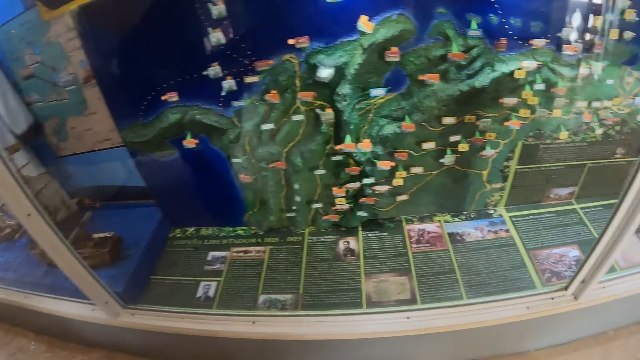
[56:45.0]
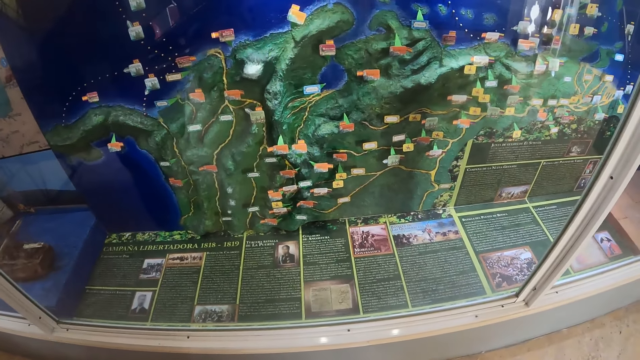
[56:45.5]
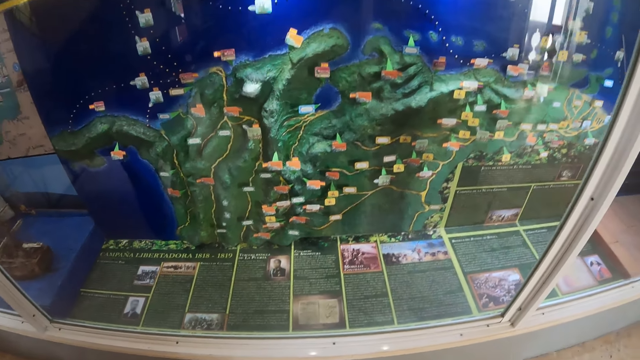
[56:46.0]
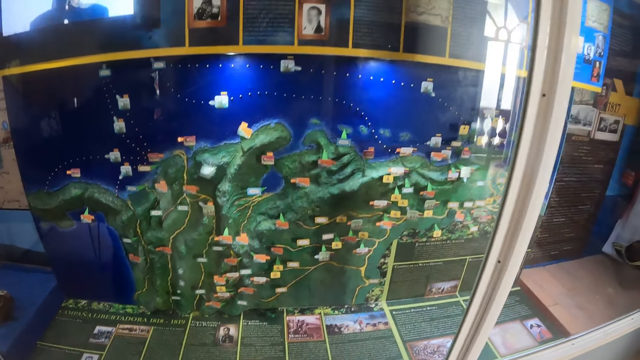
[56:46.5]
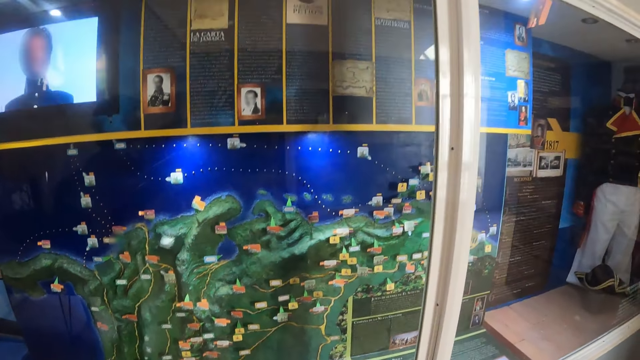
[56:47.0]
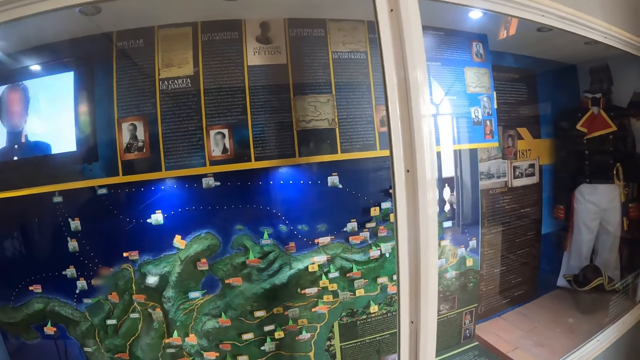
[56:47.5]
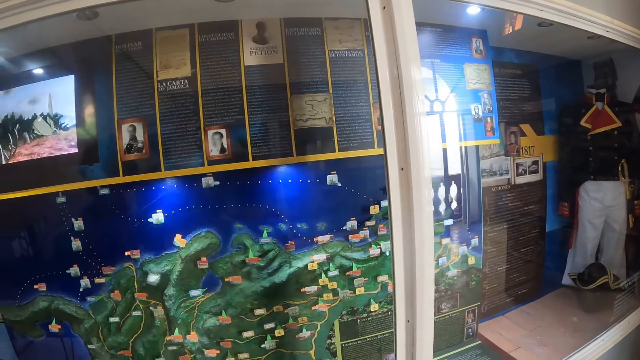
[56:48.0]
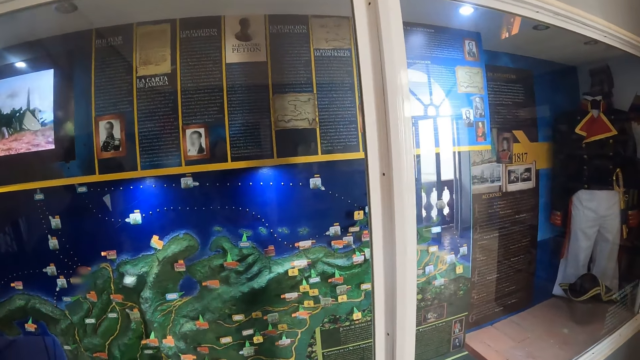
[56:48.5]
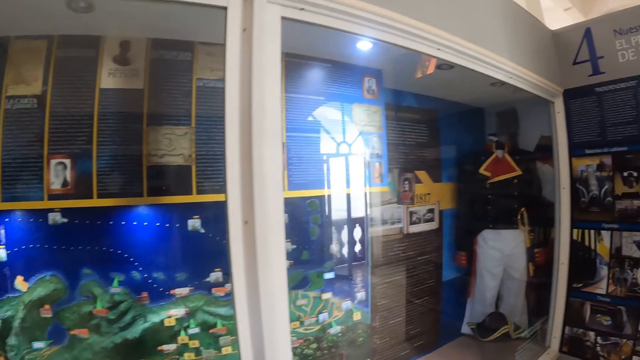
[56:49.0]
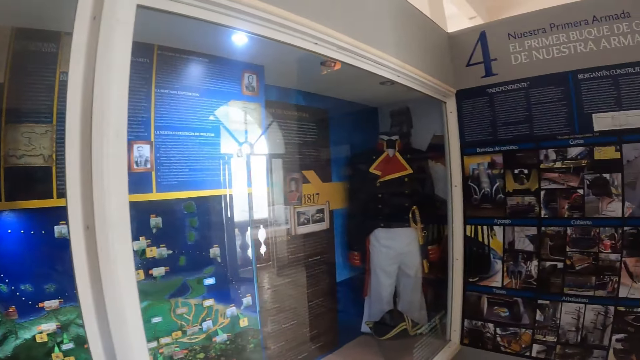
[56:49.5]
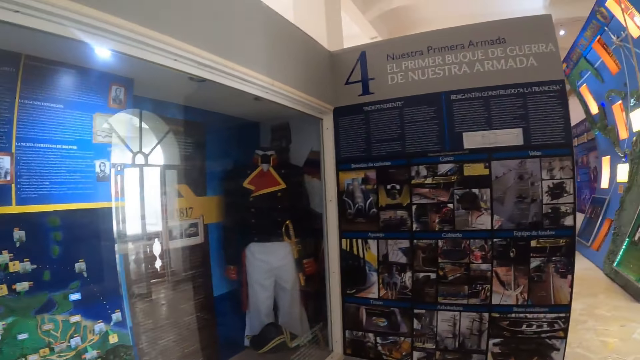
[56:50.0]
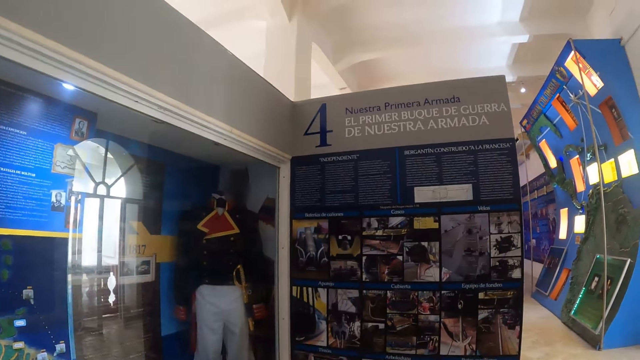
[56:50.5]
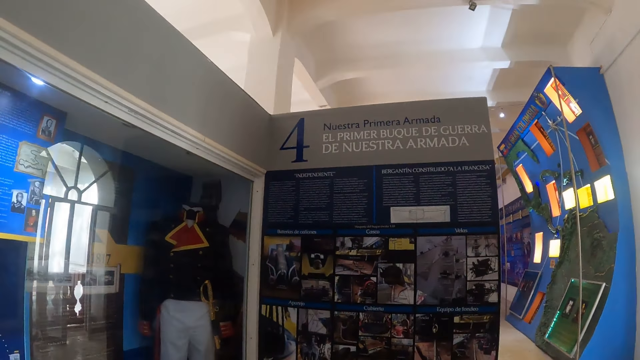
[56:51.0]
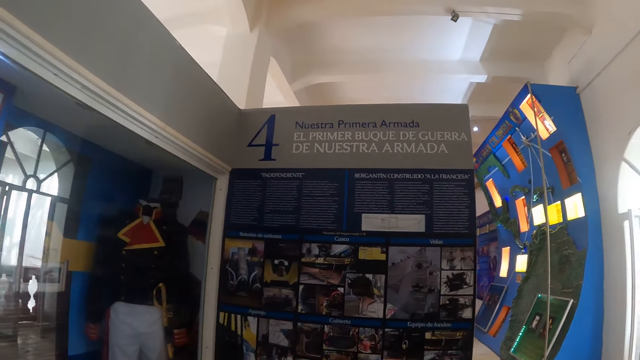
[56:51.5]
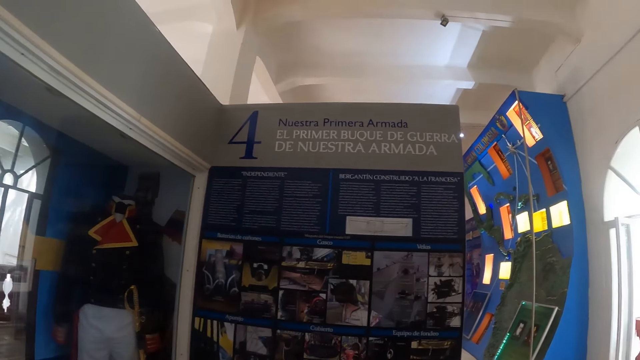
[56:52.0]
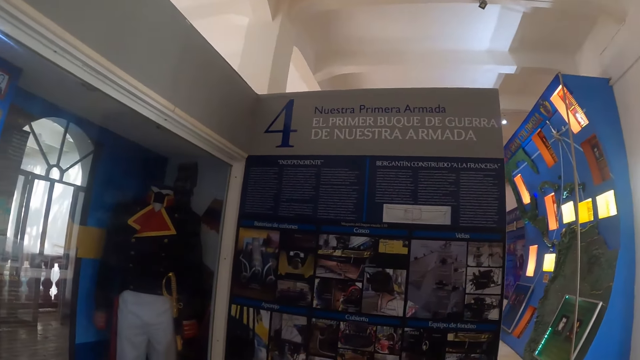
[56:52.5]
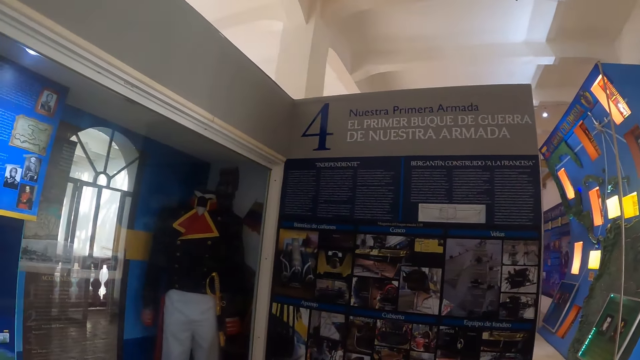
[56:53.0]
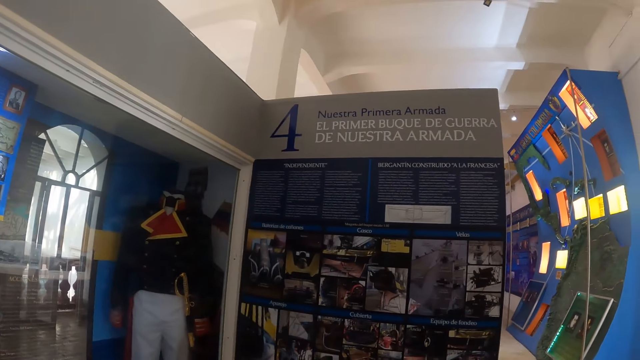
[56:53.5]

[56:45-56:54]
The camera wearer walks inside a mall.

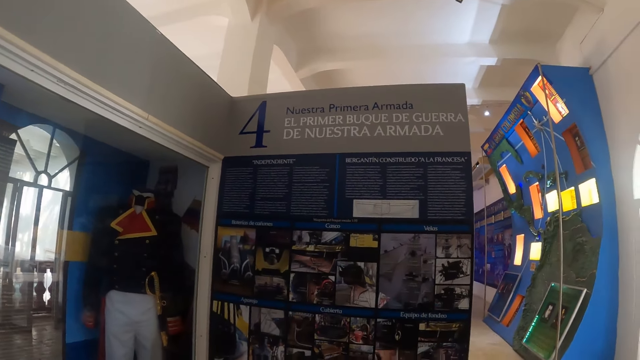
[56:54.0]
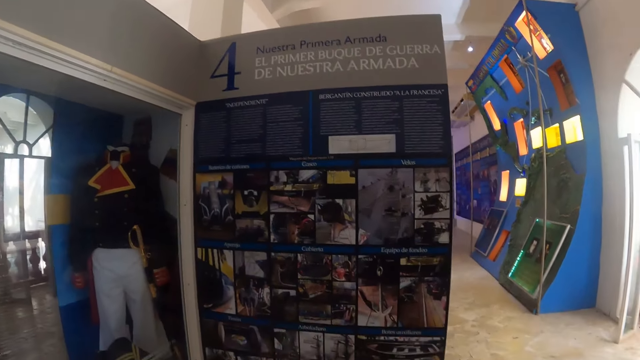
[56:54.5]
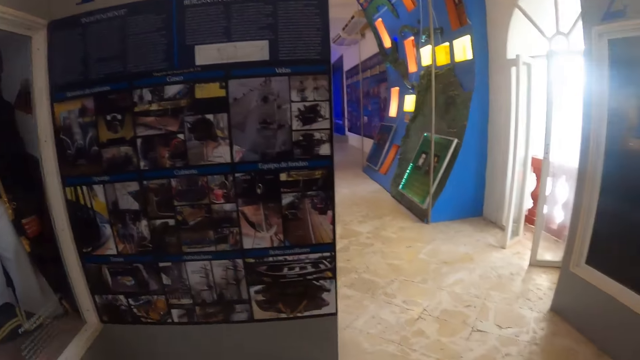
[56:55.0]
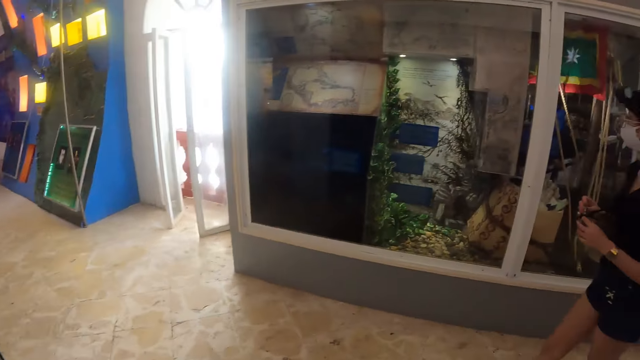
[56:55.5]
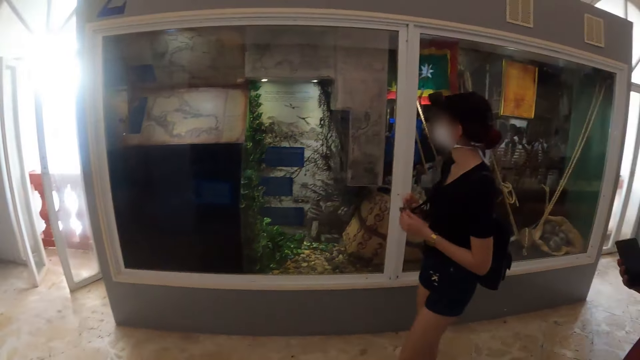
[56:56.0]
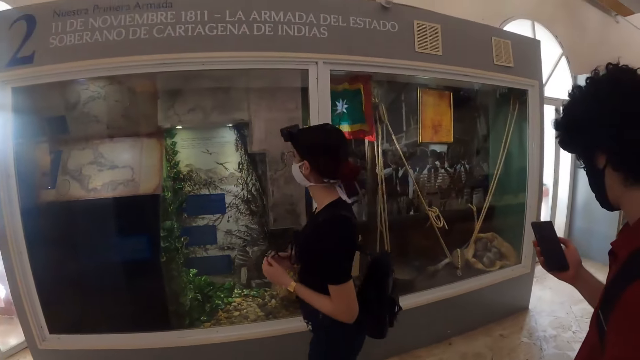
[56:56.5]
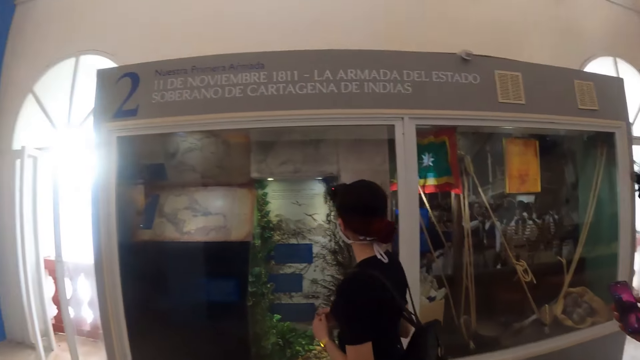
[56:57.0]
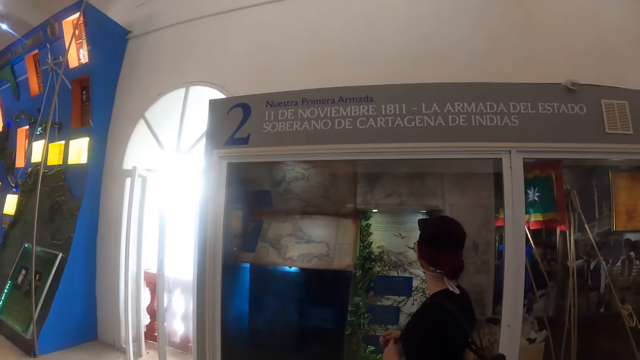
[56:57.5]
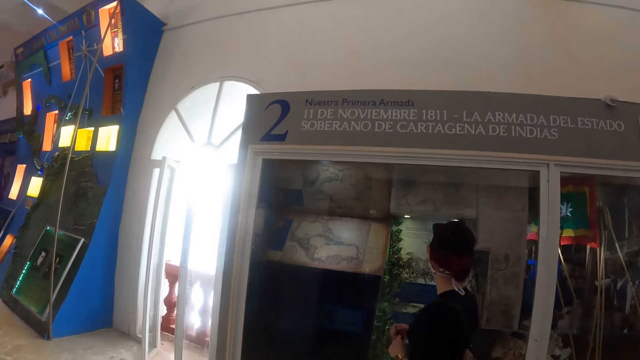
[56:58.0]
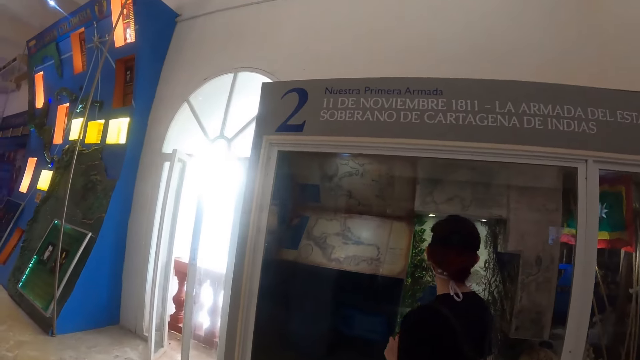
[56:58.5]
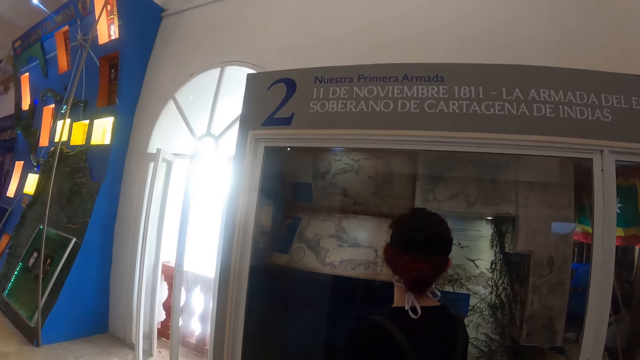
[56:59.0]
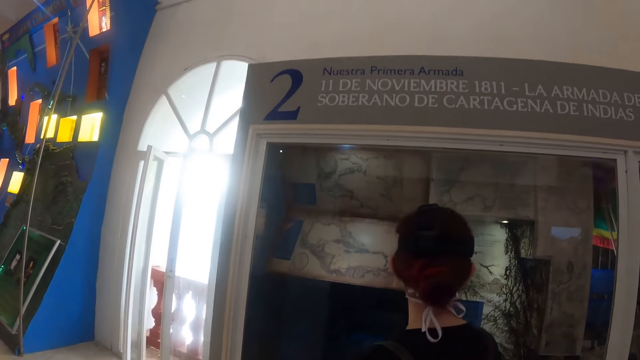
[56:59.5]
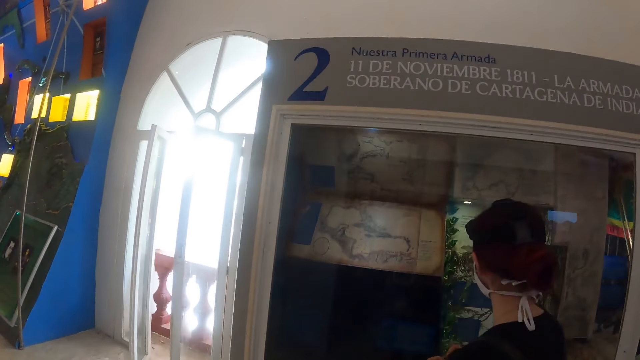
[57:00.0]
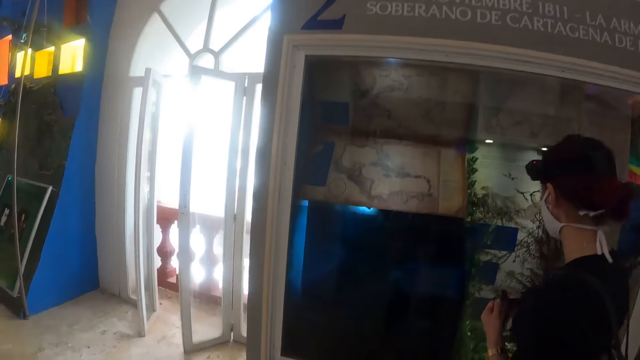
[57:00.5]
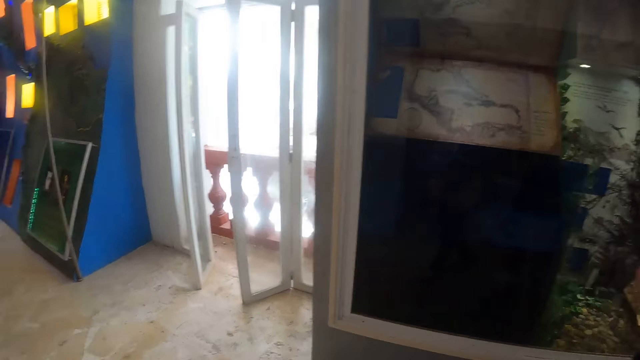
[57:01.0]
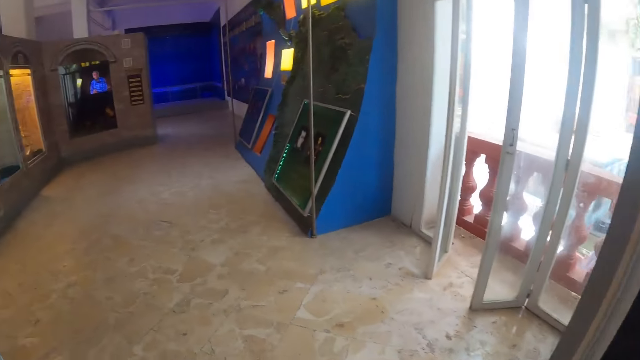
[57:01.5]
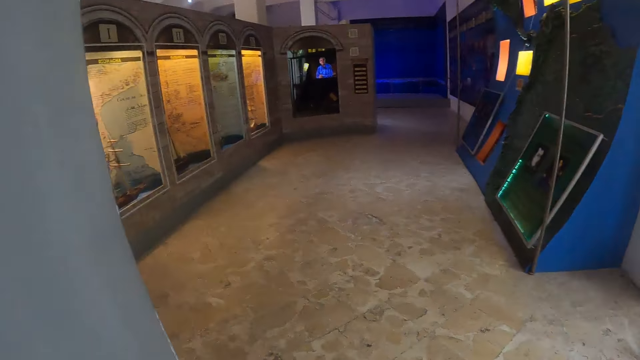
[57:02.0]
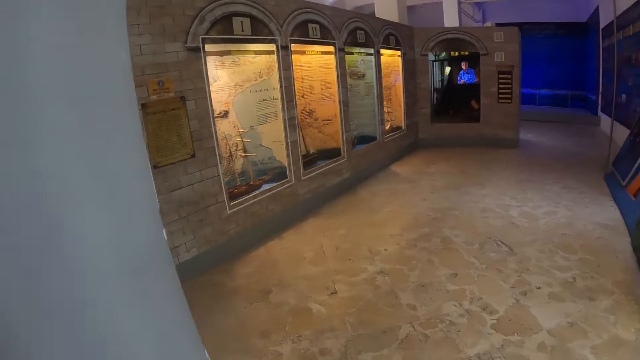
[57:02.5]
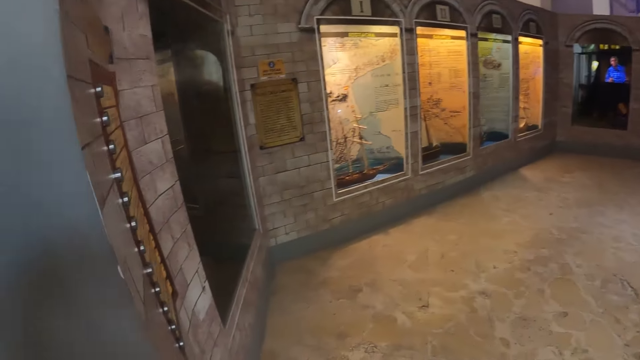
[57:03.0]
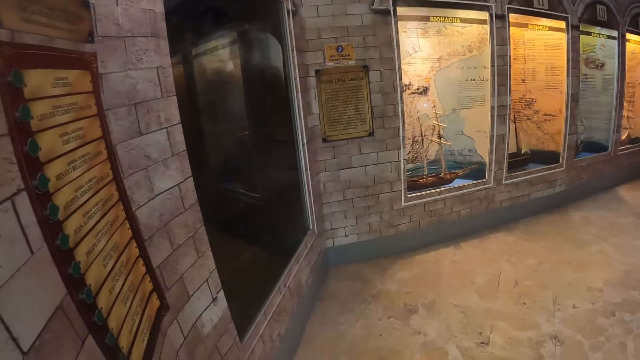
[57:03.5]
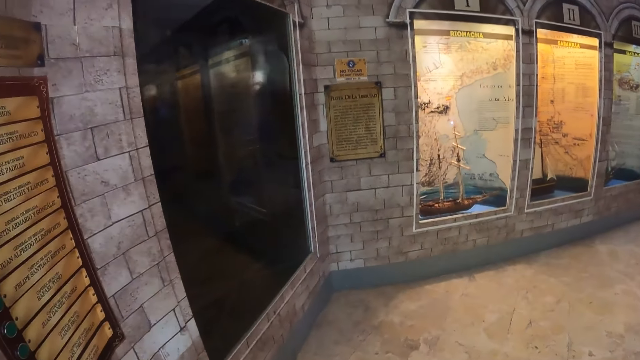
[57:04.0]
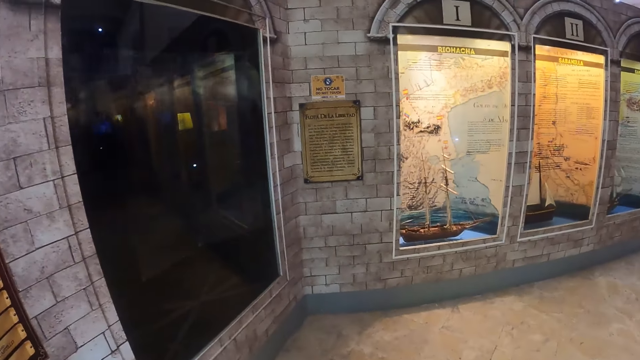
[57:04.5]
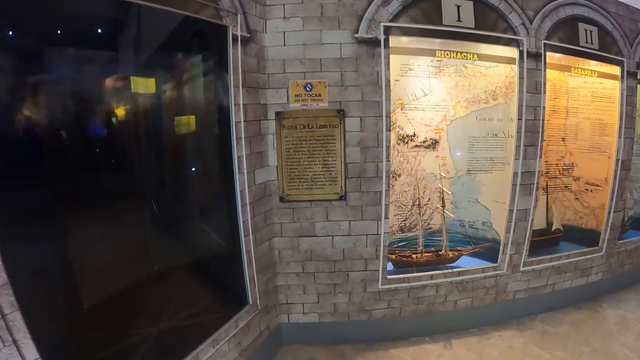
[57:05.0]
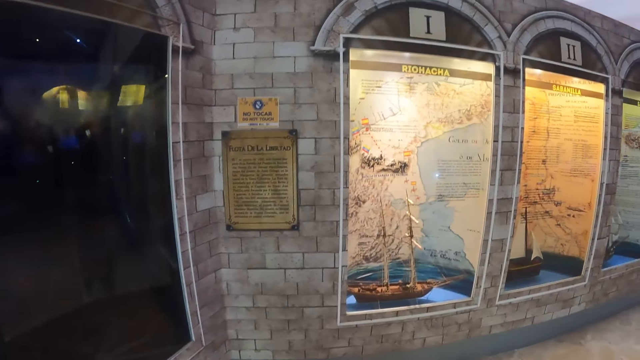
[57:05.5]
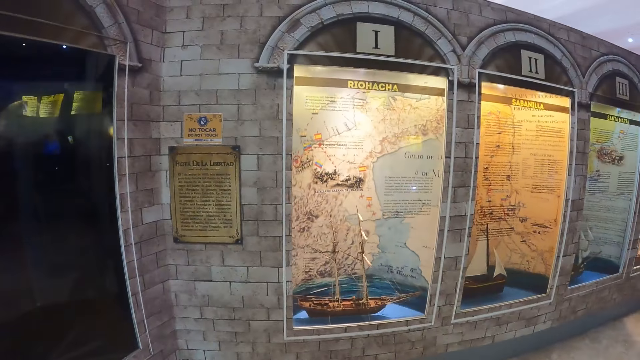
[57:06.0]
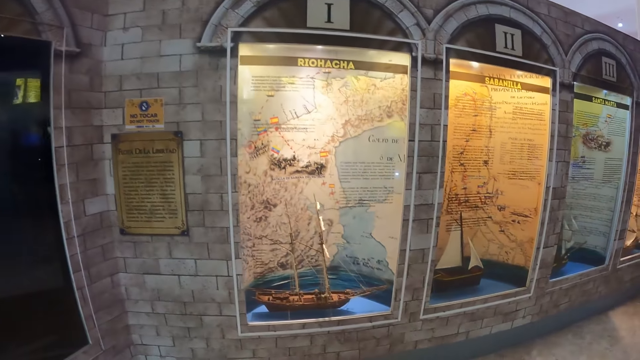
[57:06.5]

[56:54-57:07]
A man looks at his mobile phone. The camera wearer walks inside a mall. They walk around the museum.
